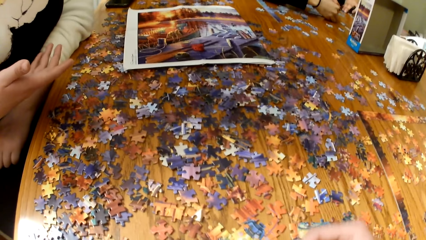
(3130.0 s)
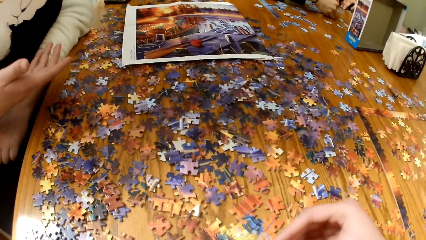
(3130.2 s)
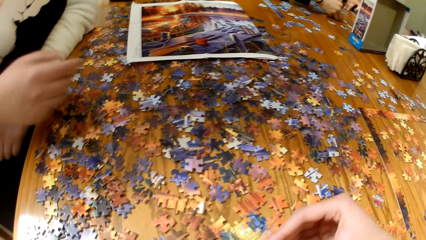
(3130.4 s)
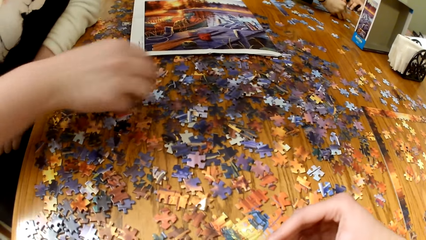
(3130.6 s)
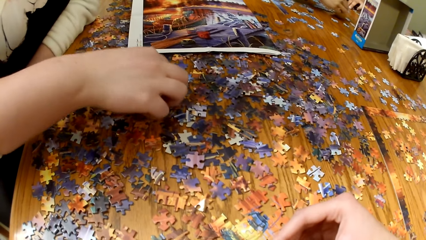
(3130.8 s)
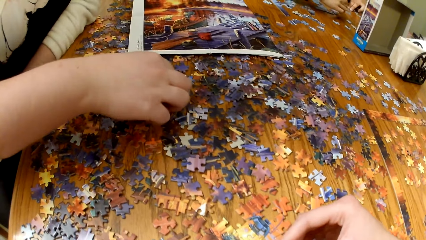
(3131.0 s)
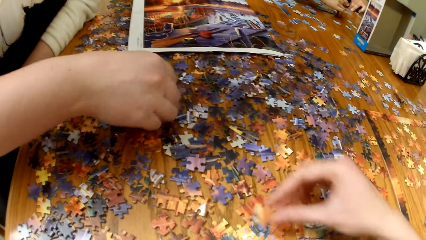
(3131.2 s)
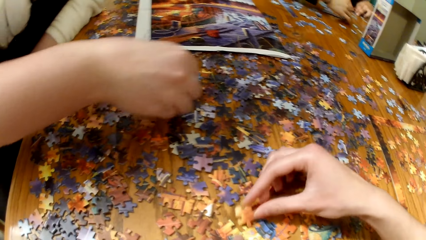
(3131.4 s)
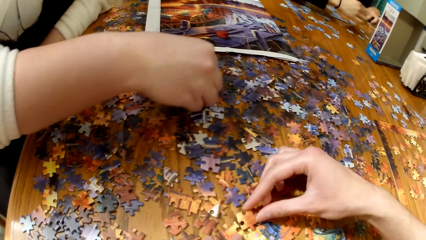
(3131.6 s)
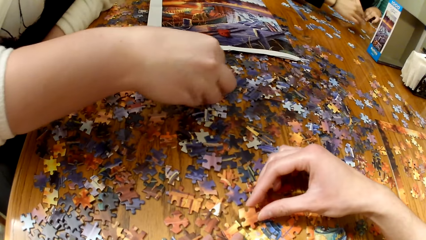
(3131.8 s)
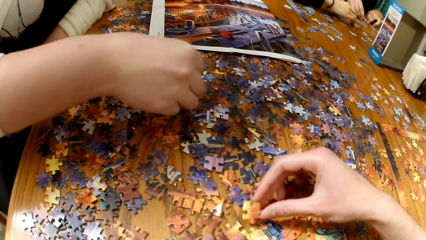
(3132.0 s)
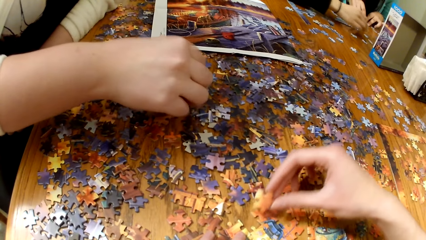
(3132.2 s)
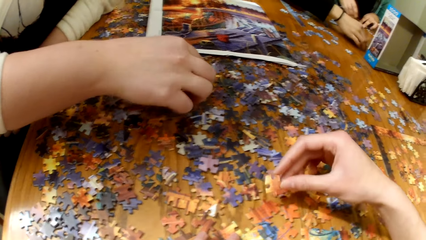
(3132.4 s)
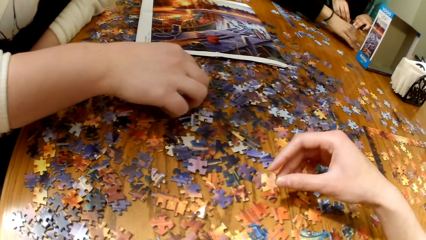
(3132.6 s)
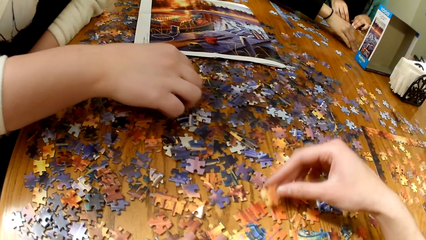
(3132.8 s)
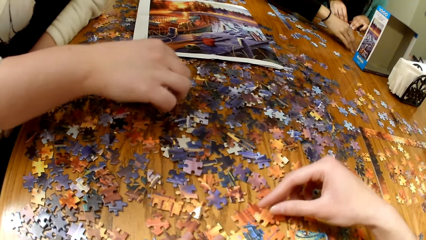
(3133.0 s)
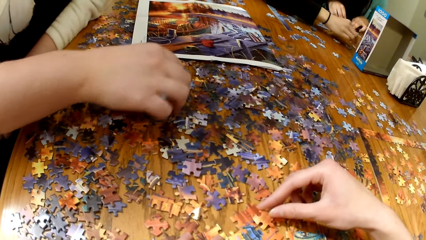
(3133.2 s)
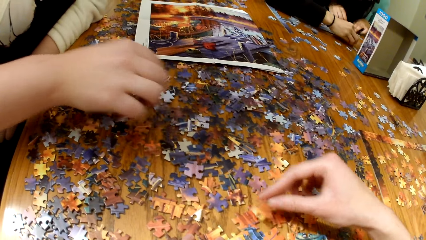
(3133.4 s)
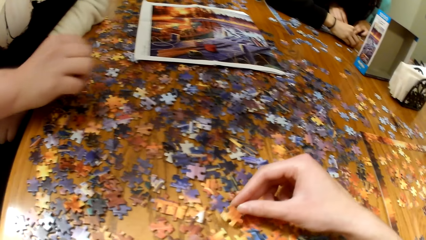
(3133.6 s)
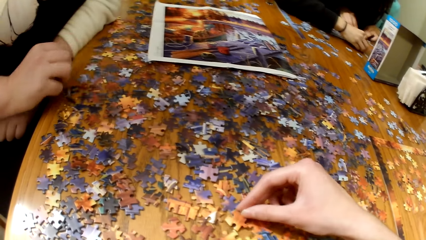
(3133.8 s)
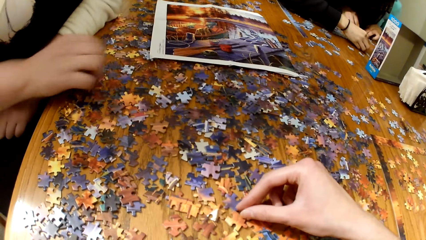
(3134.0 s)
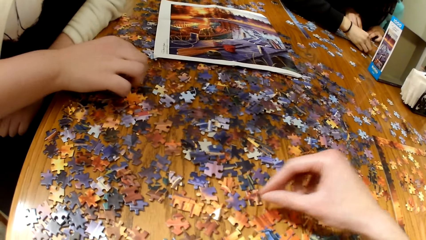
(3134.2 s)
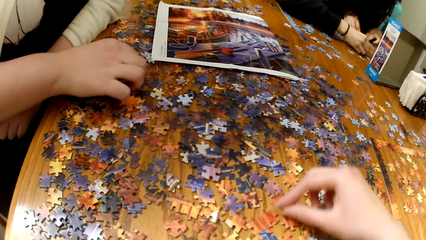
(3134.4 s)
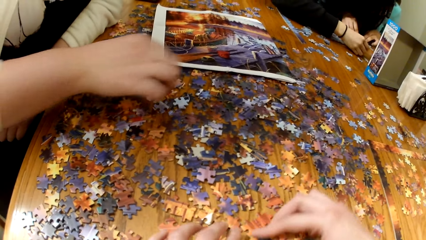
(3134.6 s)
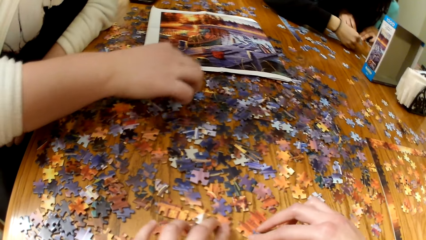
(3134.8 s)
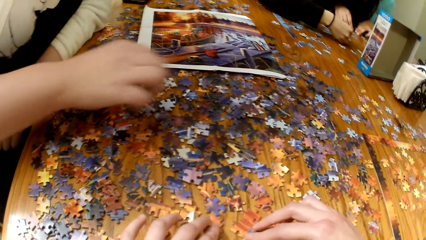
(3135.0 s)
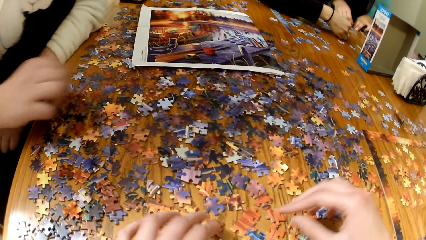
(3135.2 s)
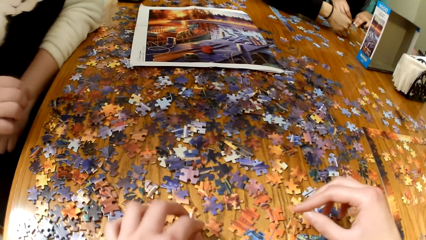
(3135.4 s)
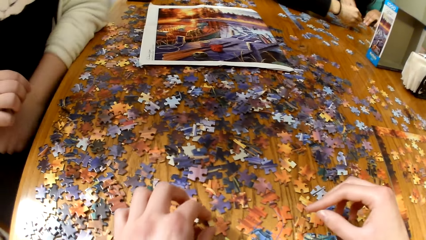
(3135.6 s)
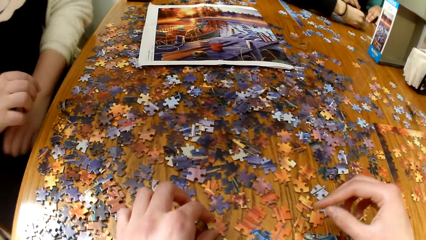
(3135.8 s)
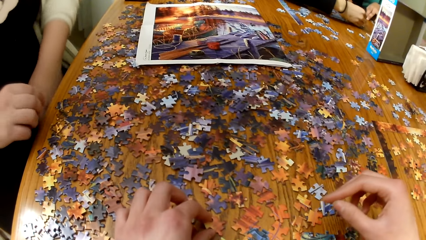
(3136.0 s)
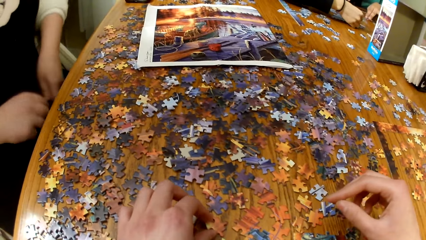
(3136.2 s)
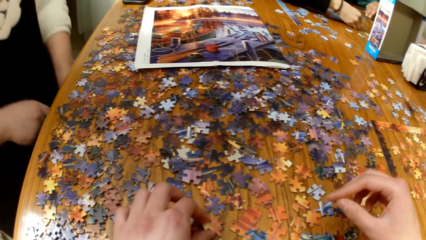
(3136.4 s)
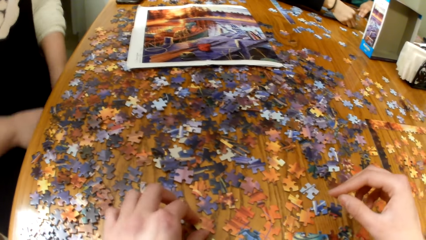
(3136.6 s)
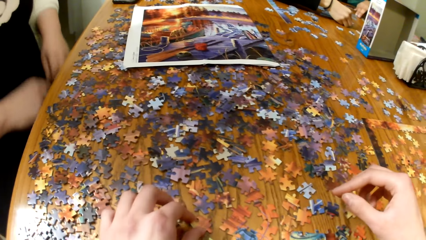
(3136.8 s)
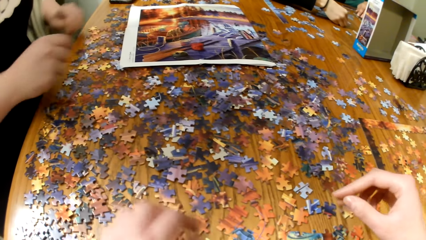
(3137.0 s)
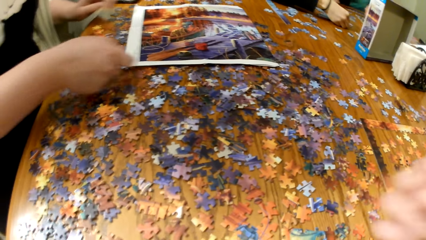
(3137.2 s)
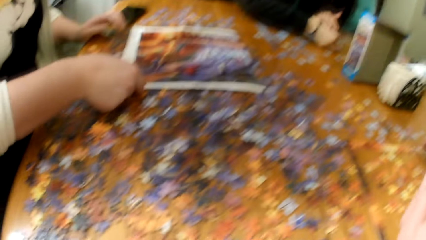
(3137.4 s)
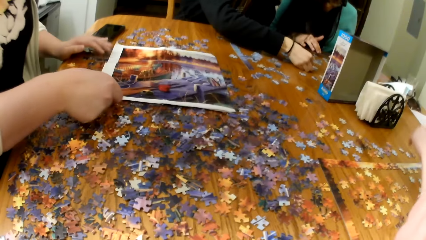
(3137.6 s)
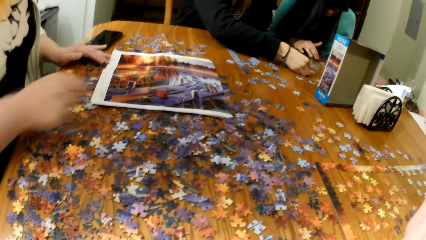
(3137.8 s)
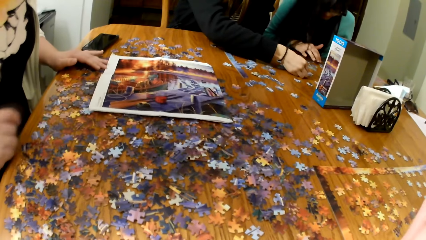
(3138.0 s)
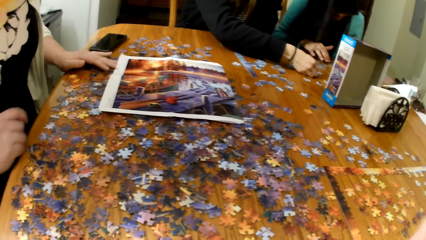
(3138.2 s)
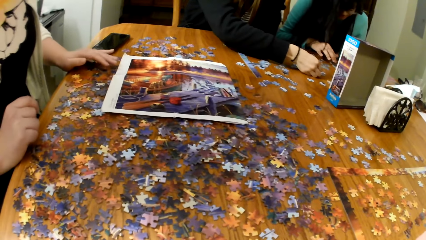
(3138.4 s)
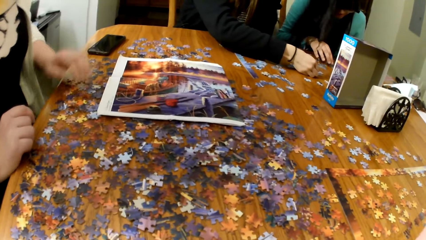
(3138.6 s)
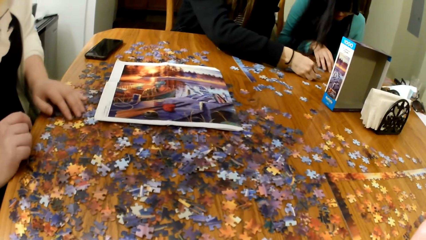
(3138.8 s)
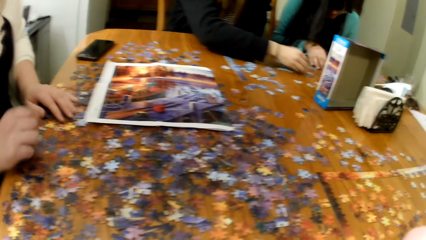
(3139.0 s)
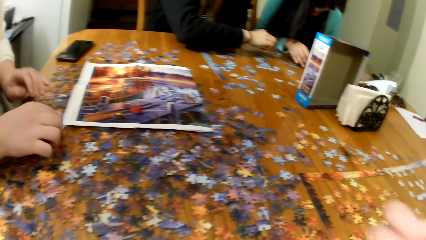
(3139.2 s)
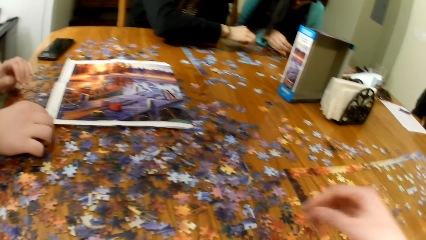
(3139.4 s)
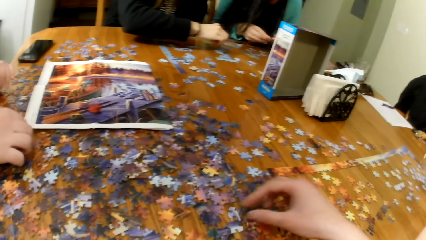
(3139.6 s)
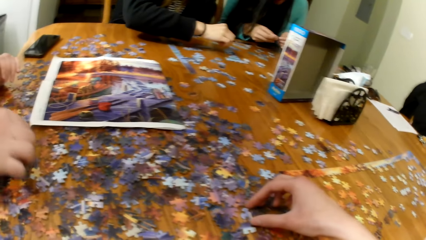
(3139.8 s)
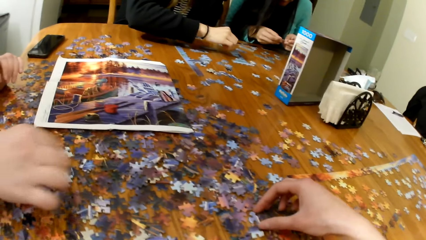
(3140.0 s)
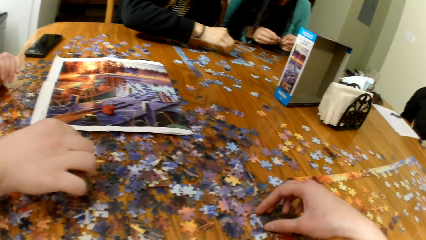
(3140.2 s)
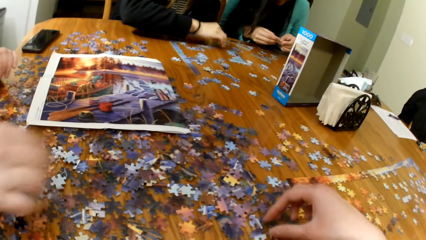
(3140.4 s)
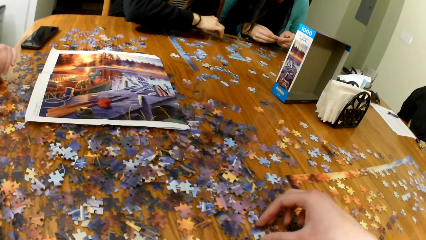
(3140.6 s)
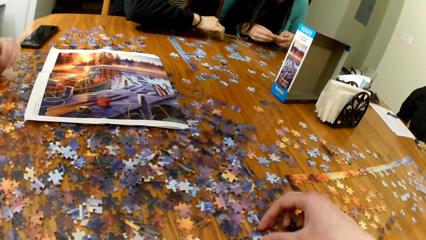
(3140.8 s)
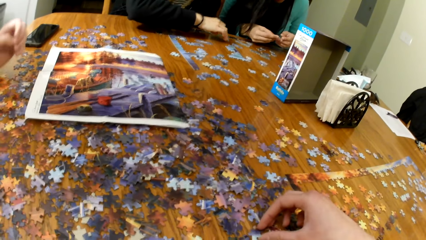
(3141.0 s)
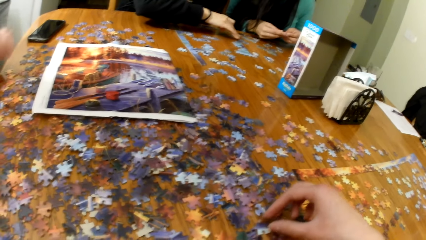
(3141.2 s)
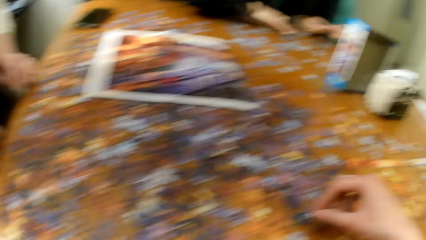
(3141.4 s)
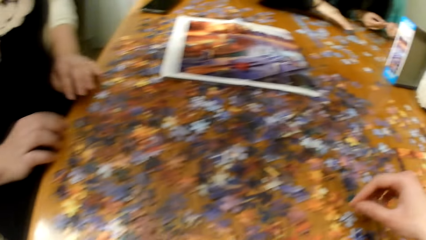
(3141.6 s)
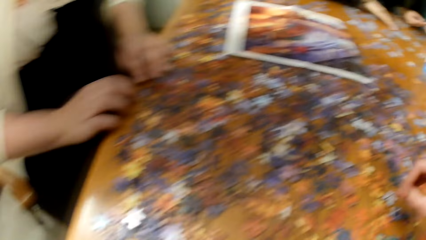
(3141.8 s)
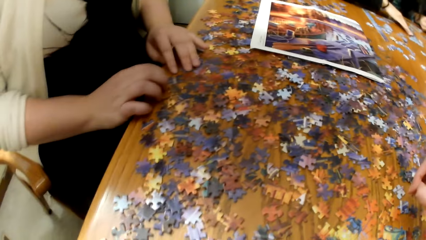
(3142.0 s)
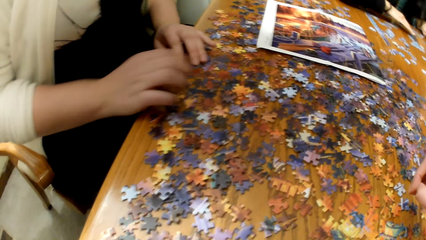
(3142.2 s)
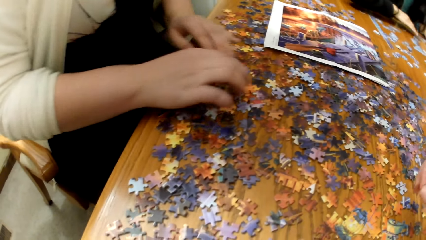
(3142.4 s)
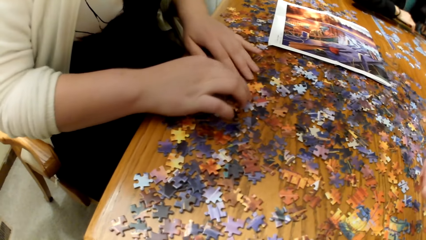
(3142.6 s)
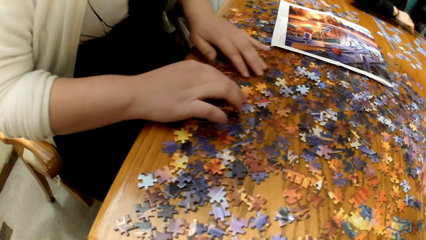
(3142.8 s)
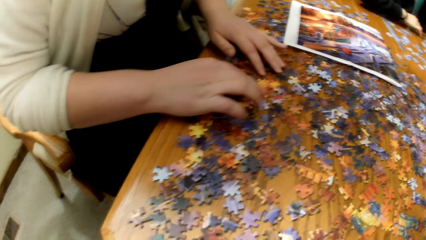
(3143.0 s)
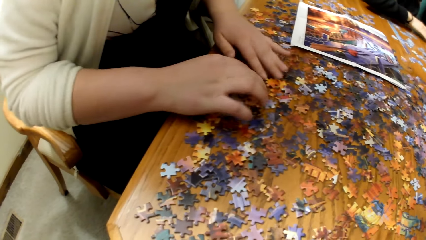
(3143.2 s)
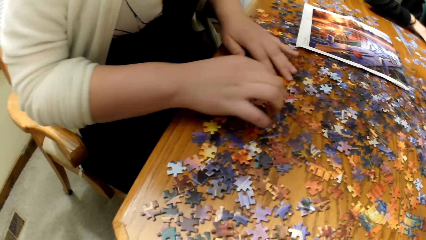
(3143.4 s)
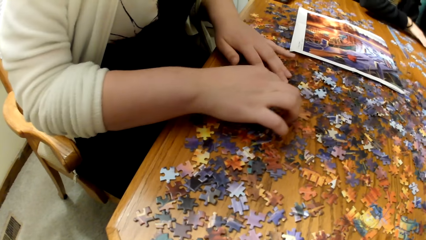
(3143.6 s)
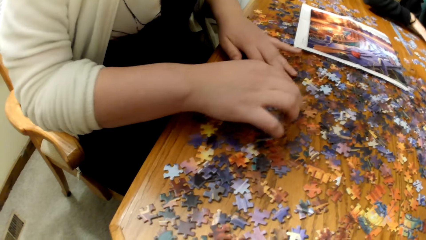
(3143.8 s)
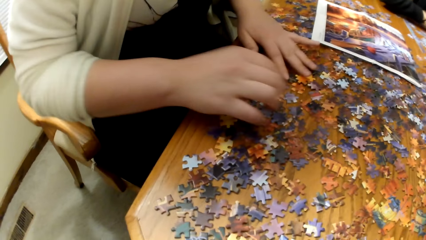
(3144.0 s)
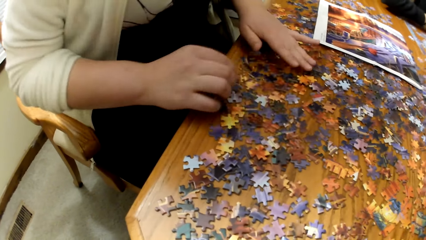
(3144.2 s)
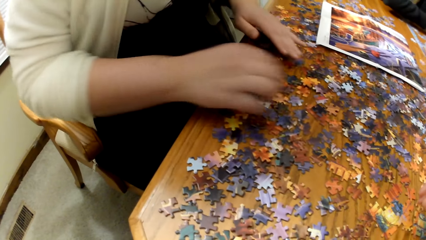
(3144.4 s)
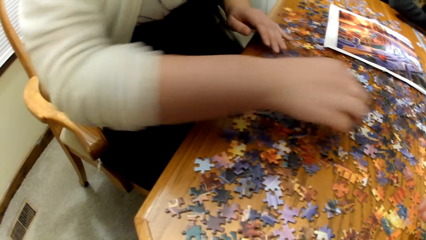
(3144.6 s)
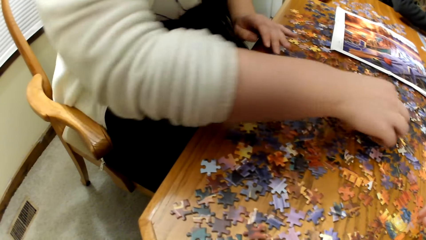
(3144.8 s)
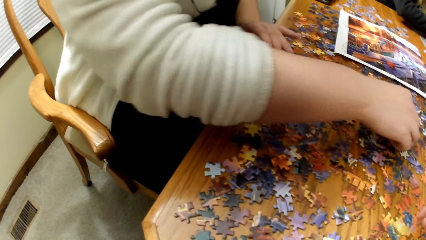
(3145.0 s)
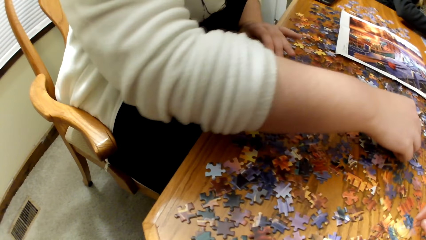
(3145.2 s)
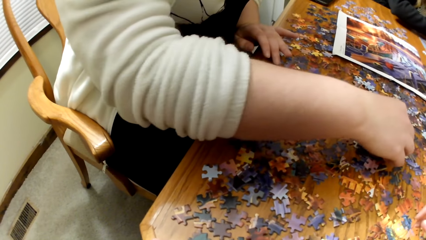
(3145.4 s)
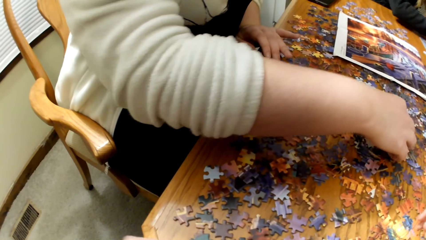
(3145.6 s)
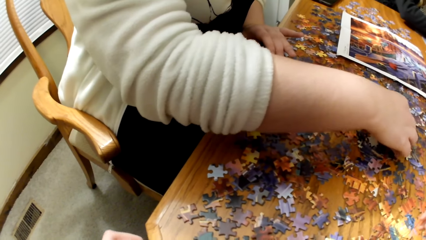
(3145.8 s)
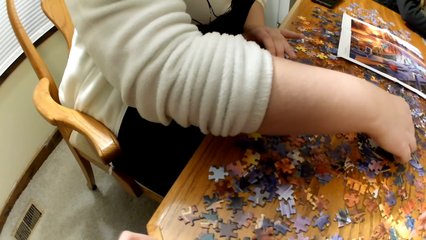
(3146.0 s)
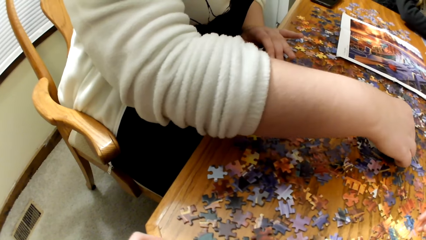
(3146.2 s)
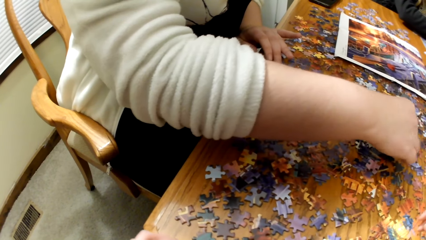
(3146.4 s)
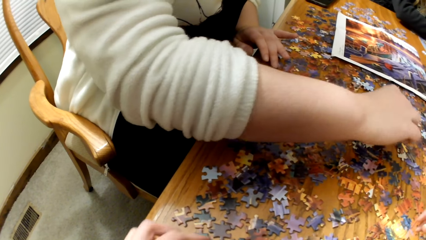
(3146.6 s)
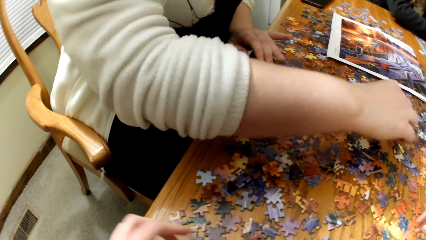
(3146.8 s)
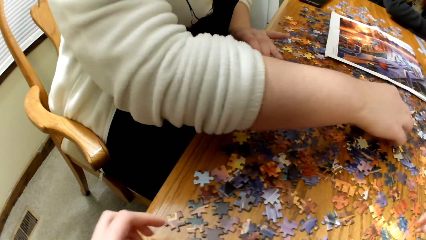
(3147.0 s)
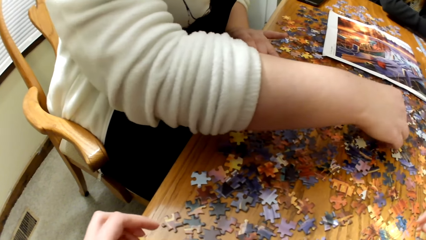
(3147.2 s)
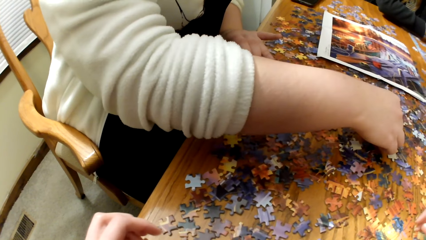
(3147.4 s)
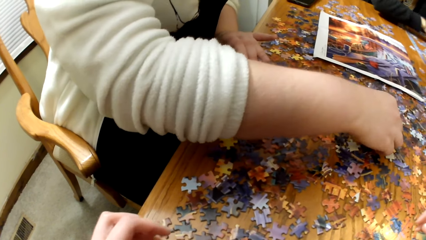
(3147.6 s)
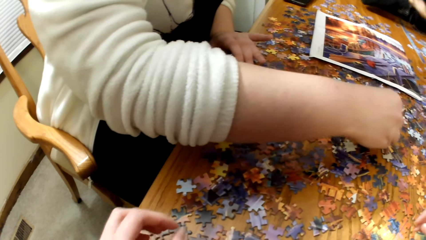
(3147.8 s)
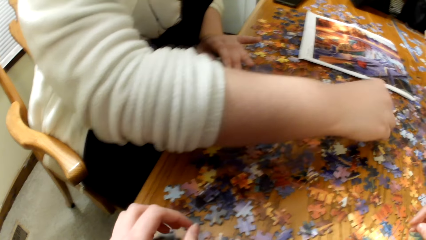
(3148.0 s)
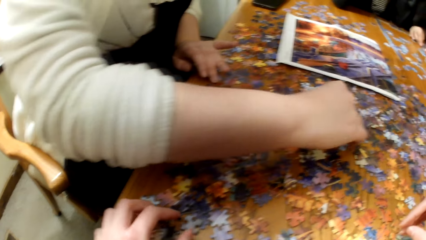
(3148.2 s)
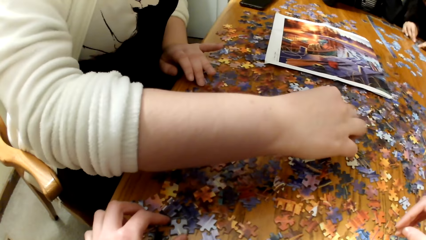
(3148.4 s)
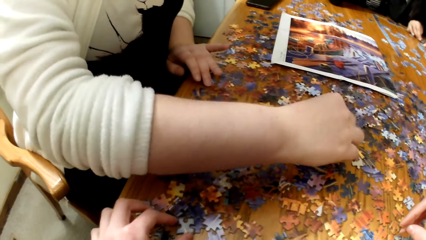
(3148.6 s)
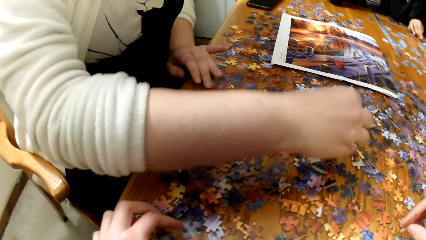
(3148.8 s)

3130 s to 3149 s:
A lady plays the jigsaw puzzle. The camera wearer plays the jigsaw puzzle. The lady plays the jigsaw puzzle. She plays the jigsaw puzzle again.
